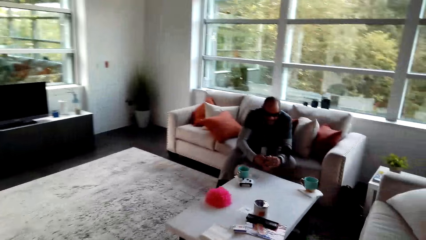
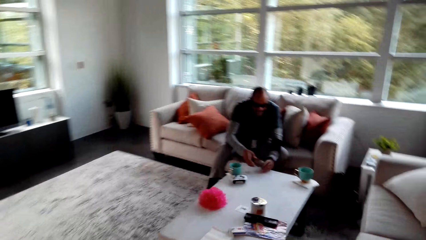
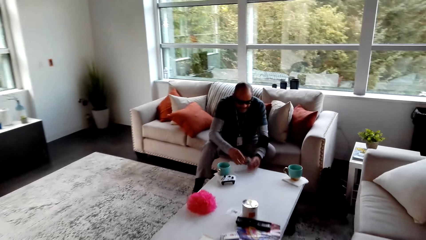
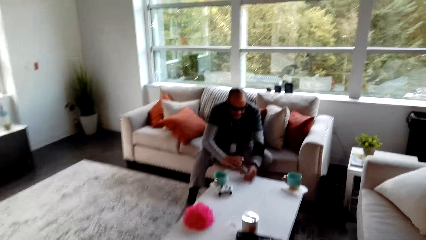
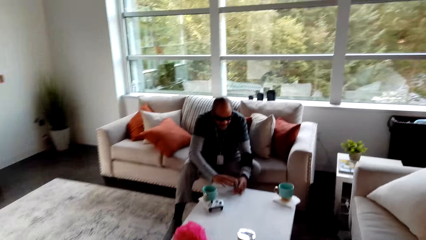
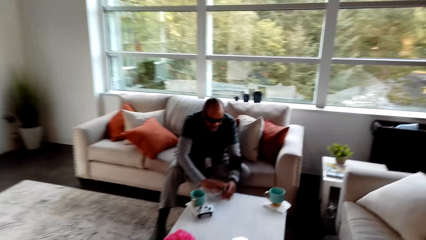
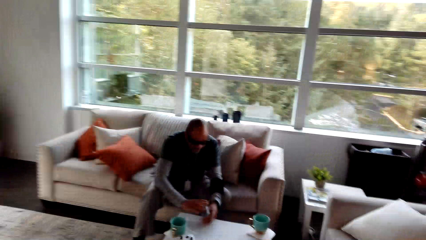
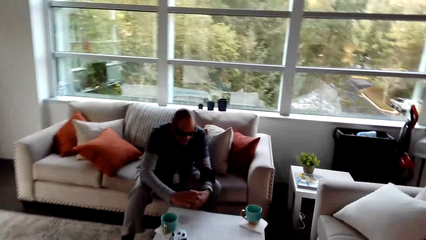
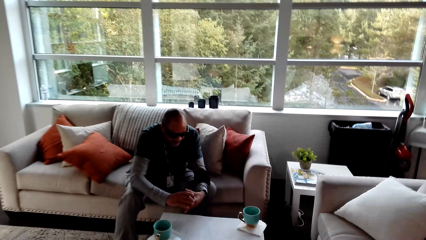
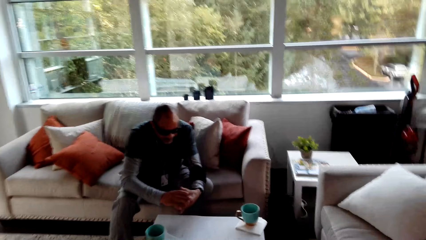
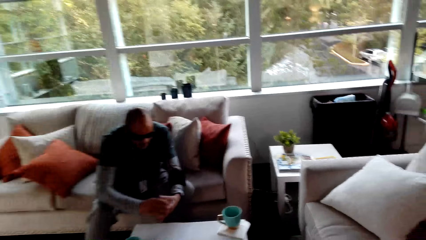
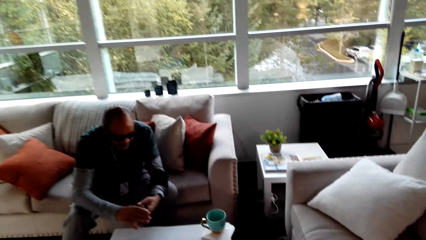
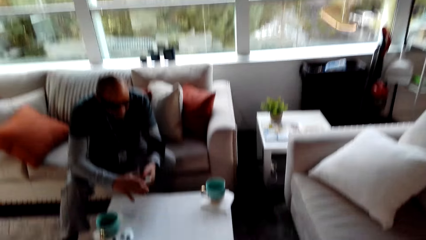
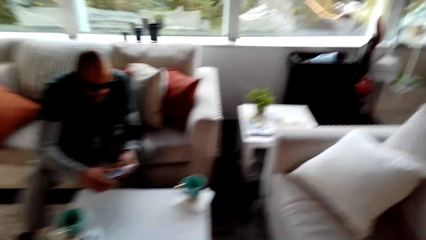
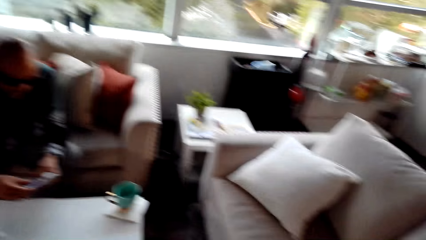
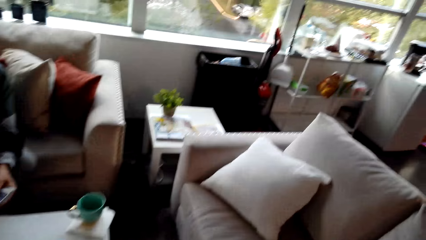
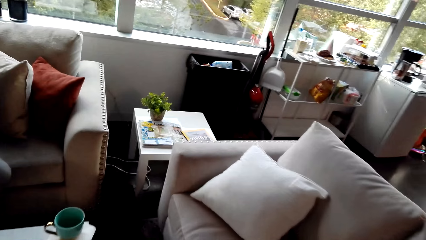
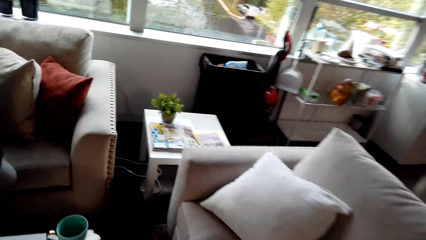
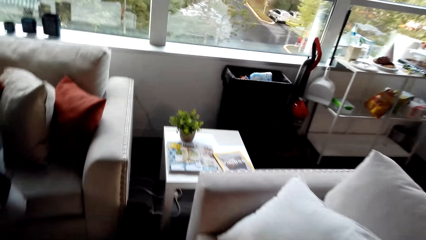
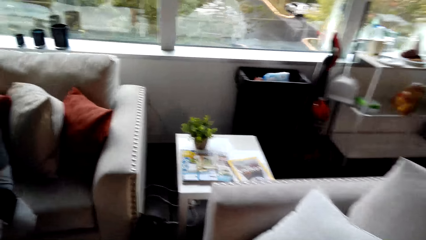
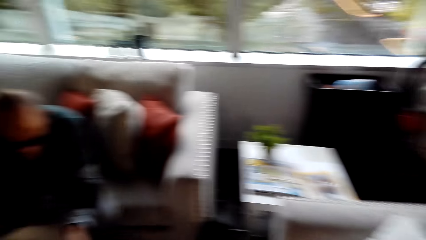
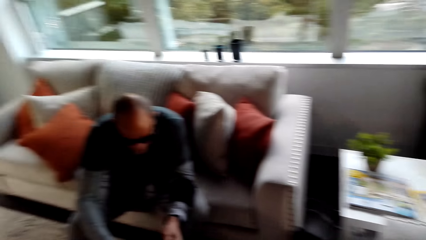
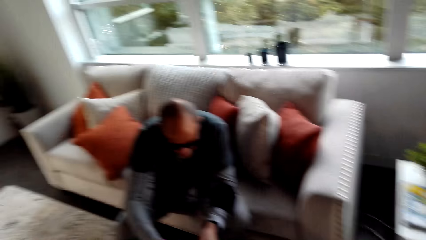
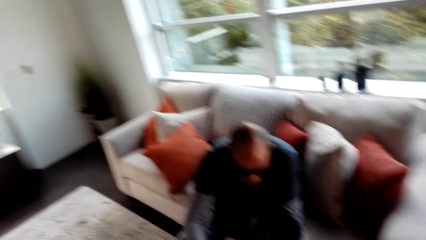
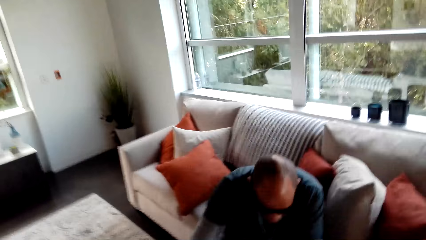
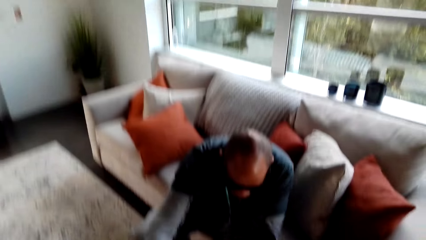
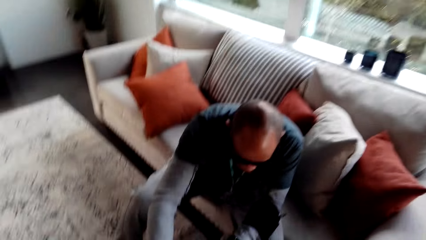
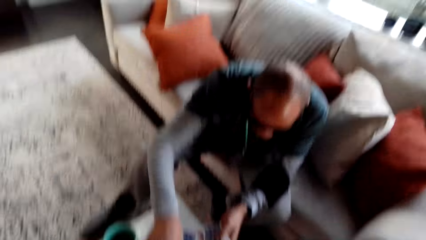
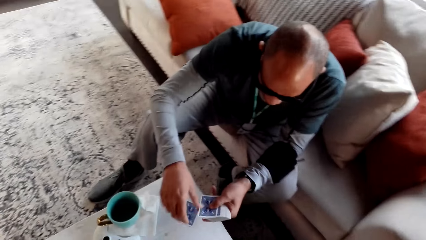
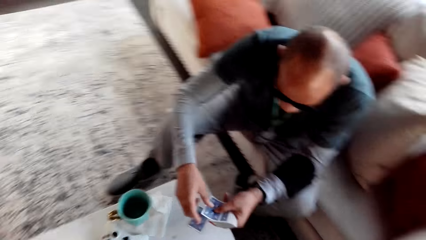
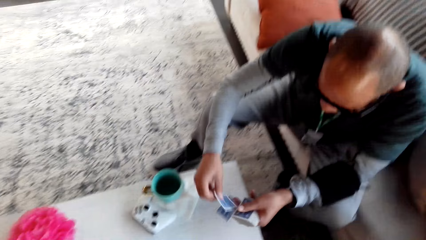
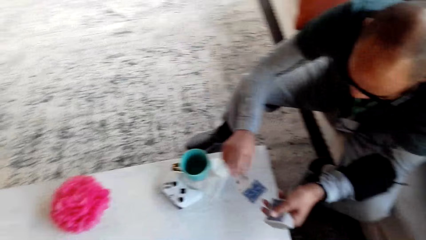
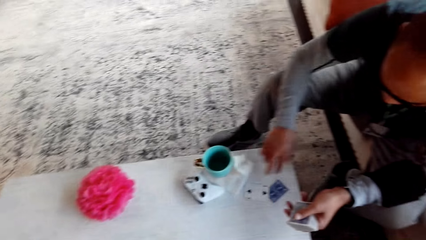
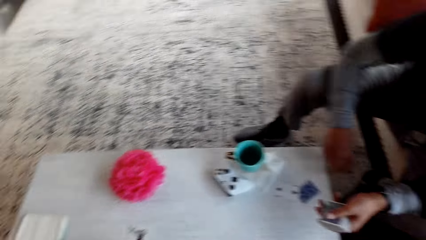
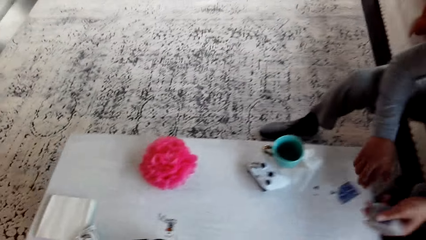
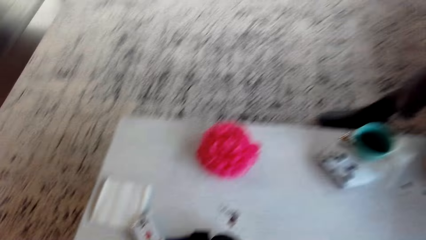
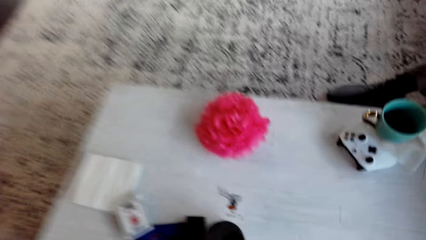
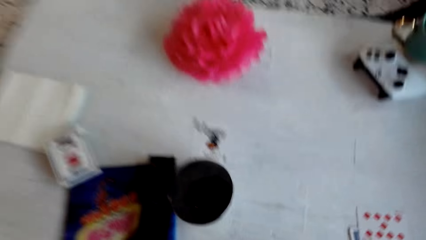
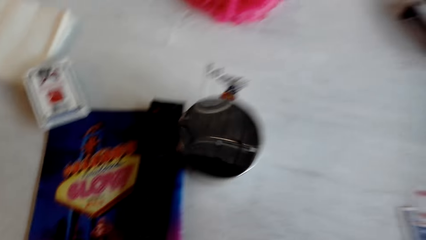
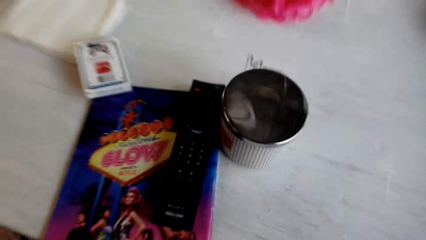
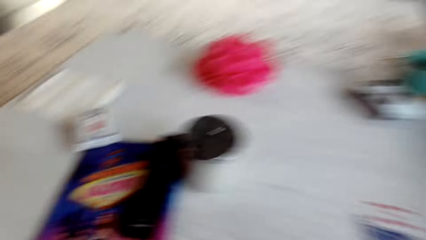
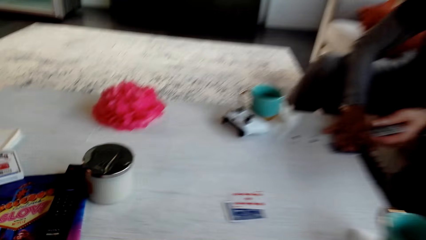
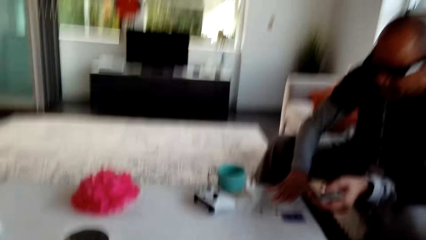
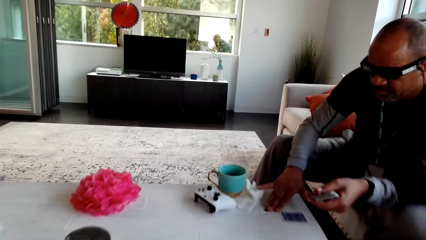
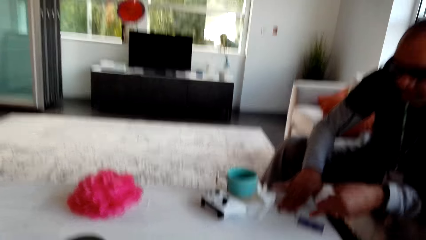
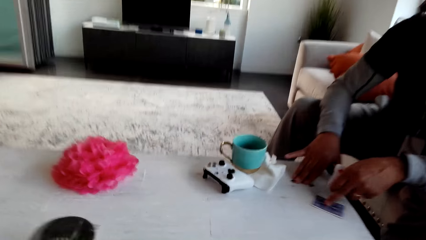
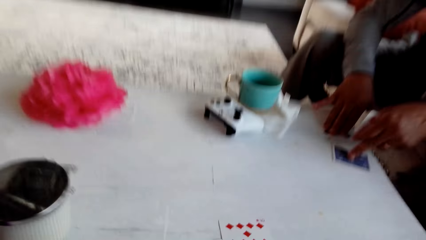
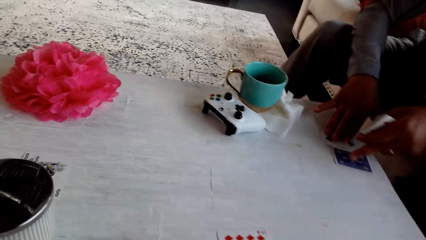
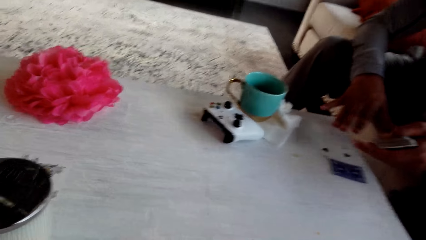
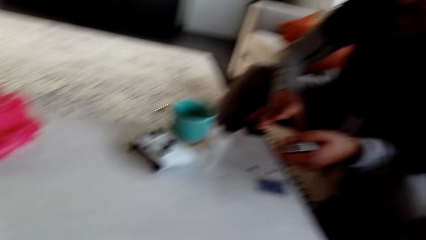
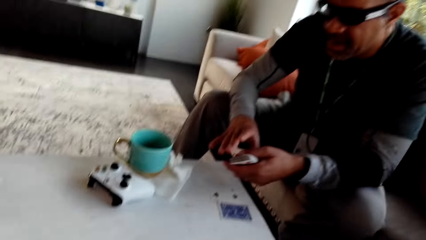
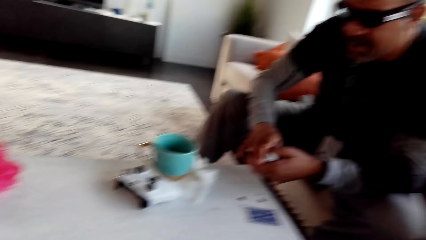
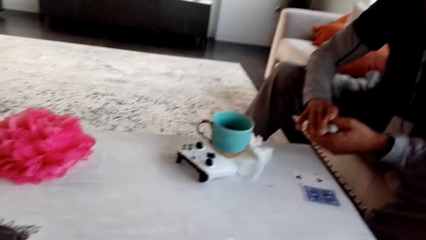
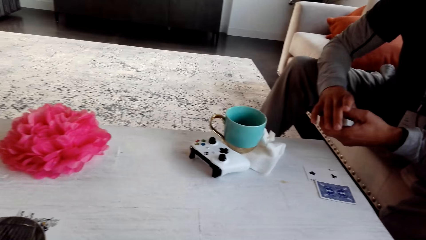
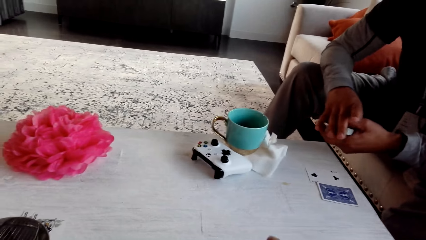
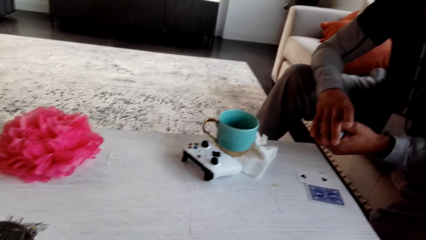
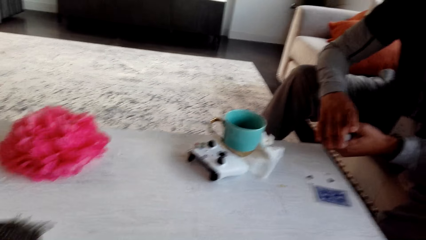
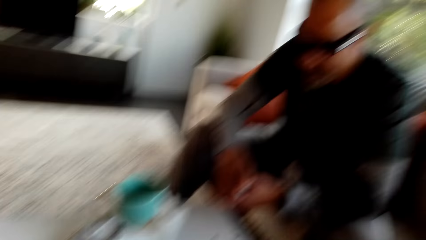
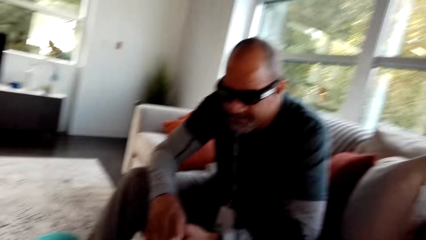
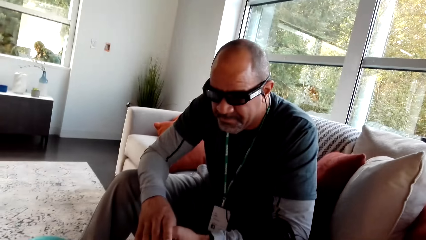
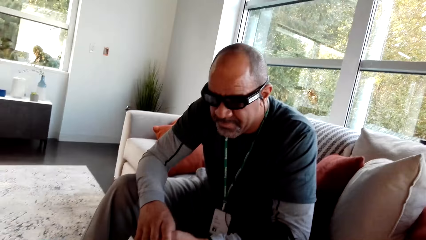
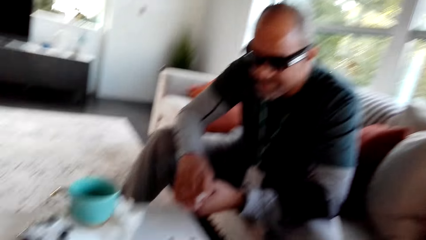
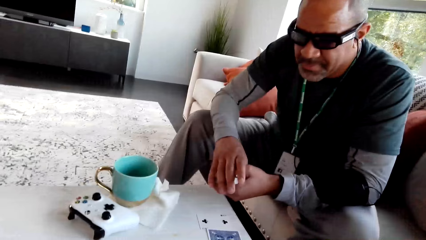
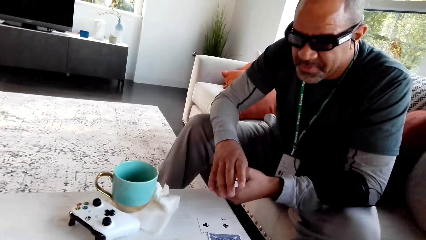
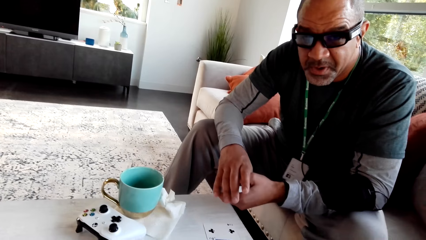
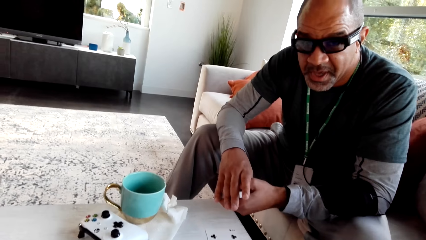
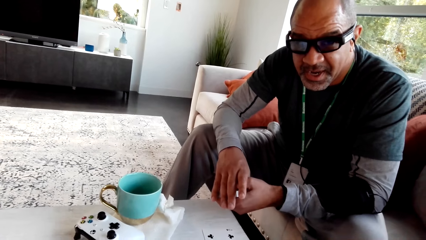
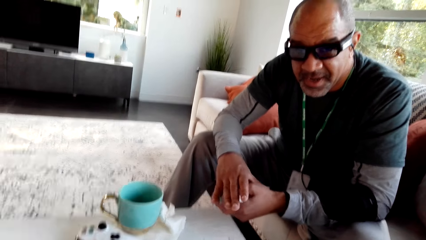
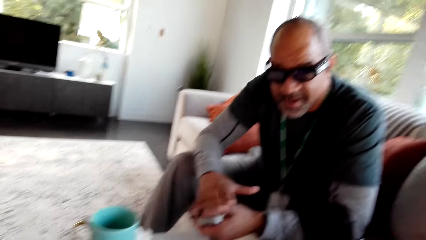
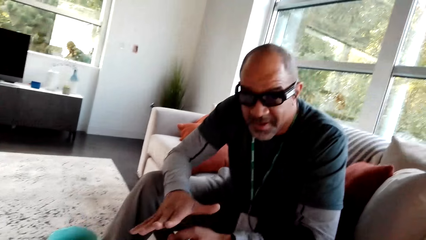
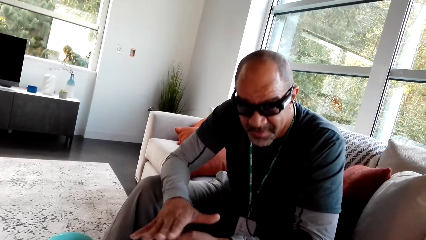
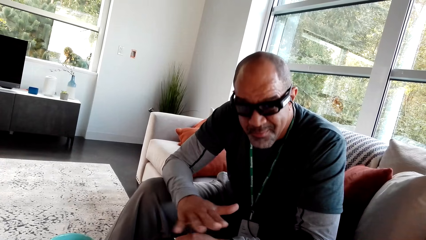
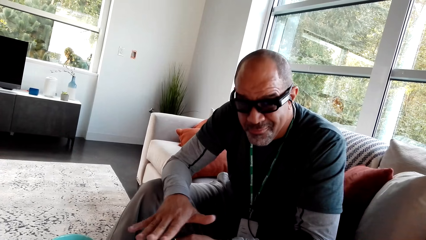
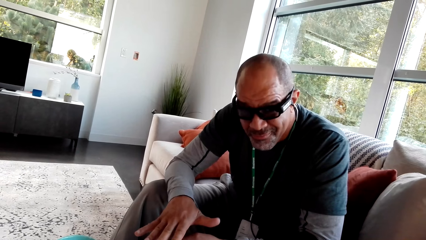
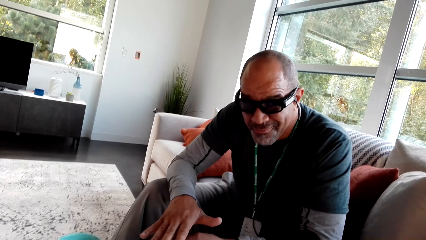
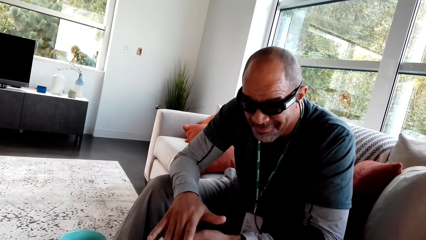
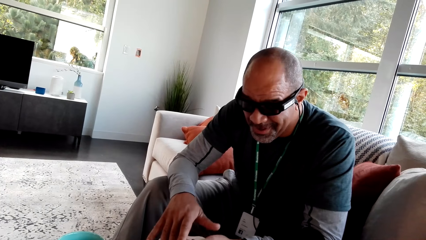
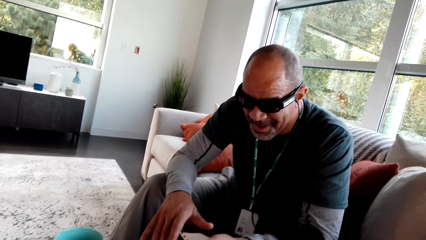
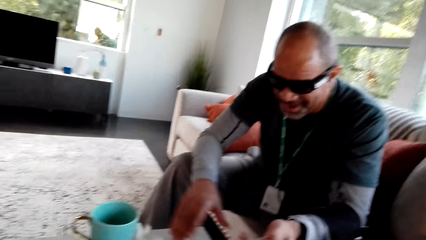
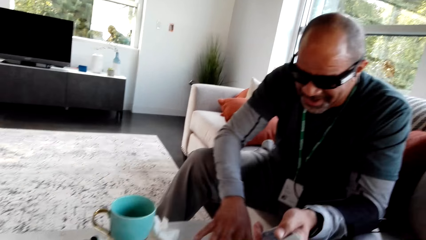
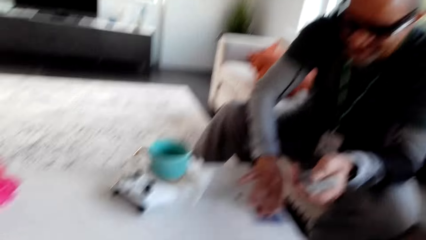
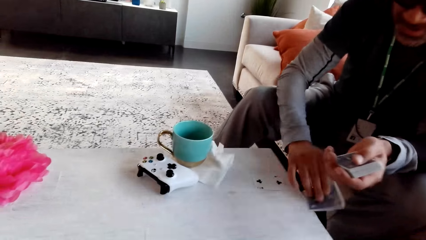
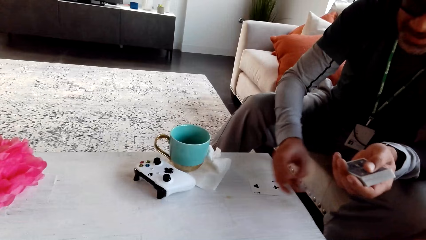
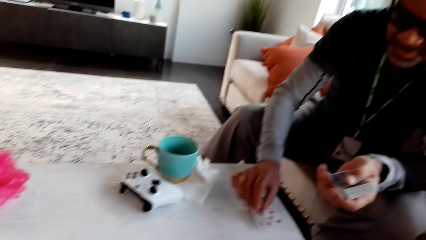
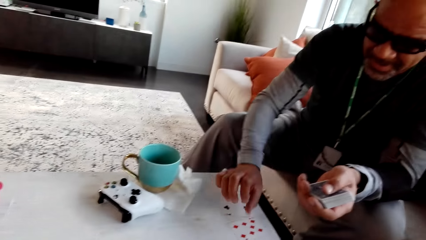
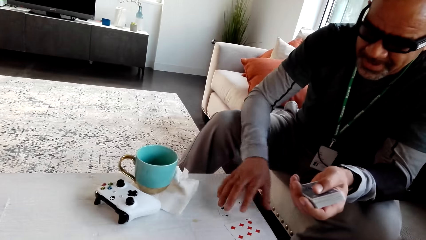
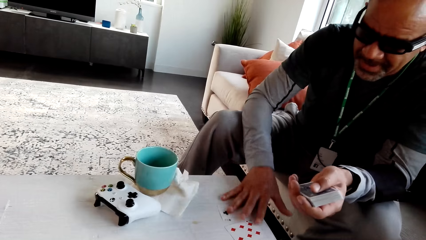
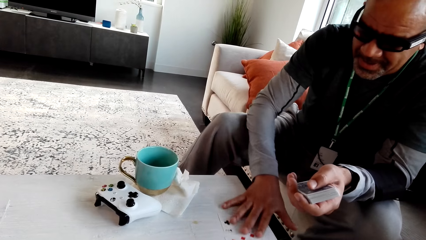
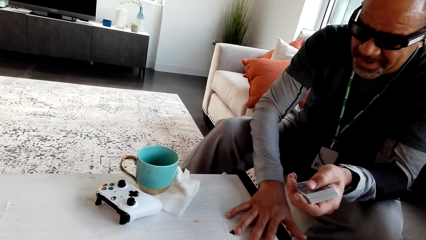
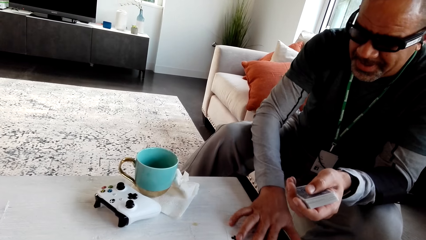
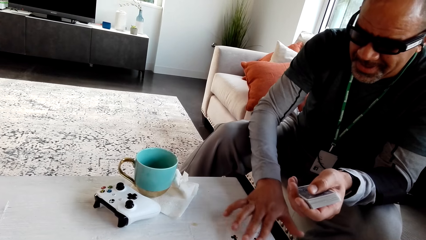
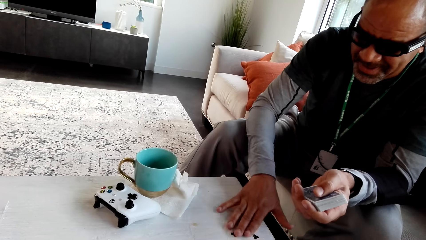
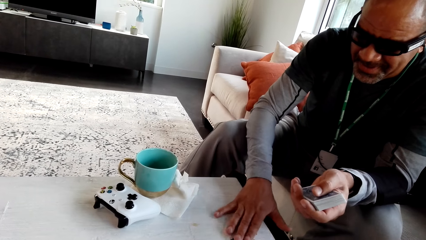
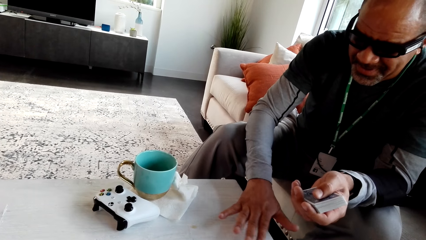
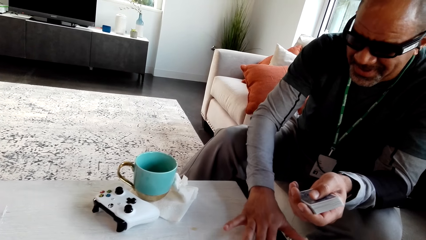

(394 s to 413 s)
A man arranges a card. The camera wearer looks around. The man distributes the cards. The camera wearer sits on the sofa. They stare at the table. They stare at the man. They look around. The man swings his hand. The camera wearer places a card on the table. The man places a card on the table. The man moves the card on the table.
